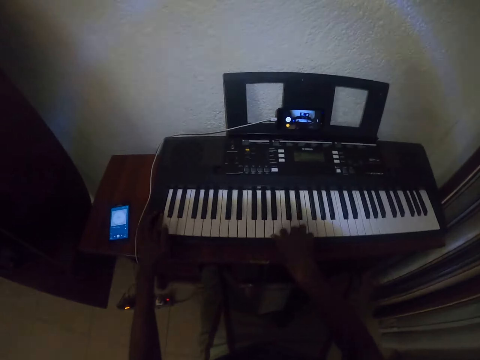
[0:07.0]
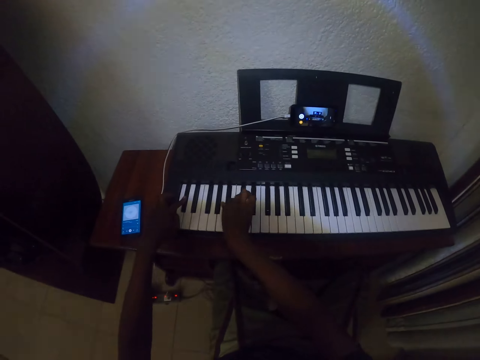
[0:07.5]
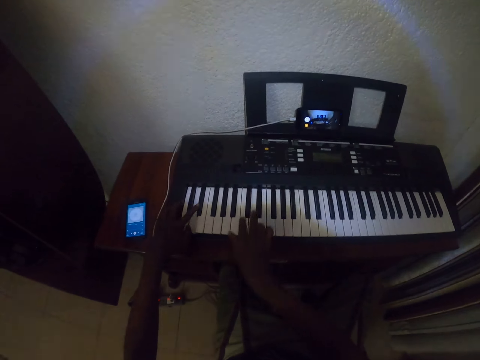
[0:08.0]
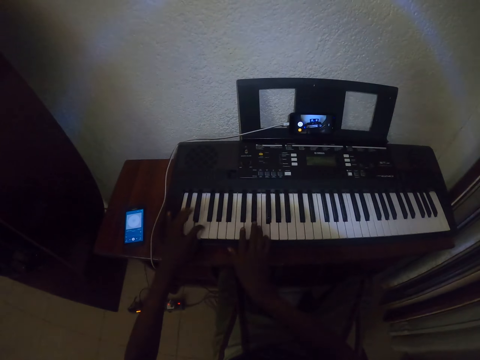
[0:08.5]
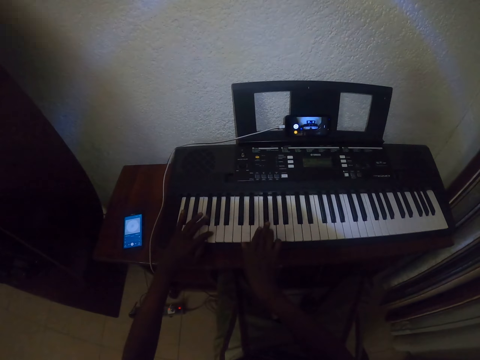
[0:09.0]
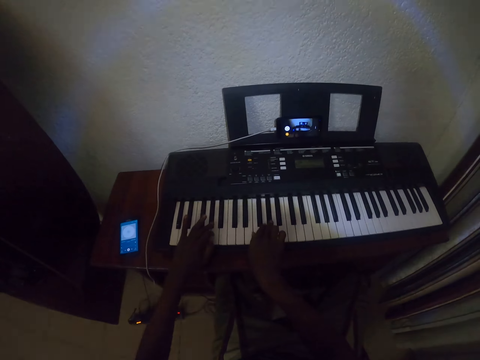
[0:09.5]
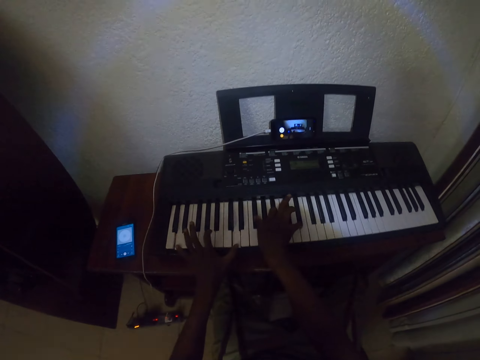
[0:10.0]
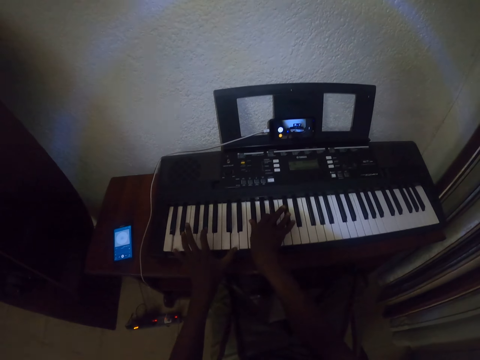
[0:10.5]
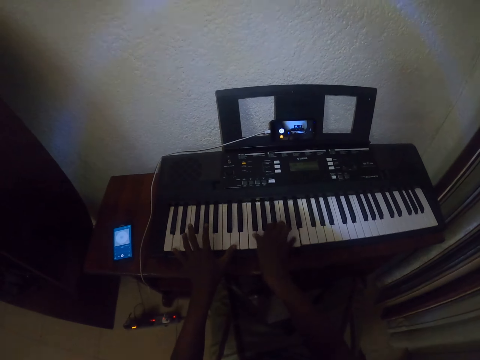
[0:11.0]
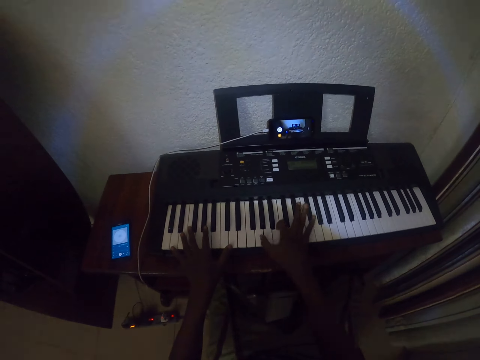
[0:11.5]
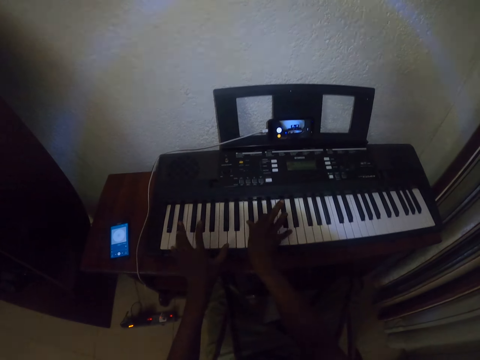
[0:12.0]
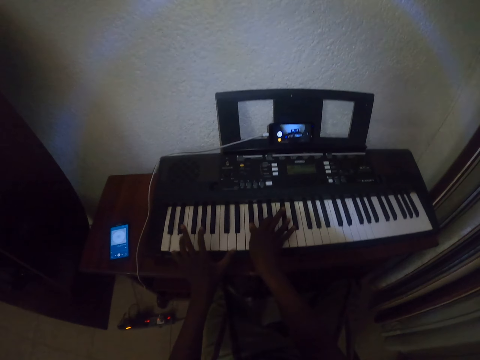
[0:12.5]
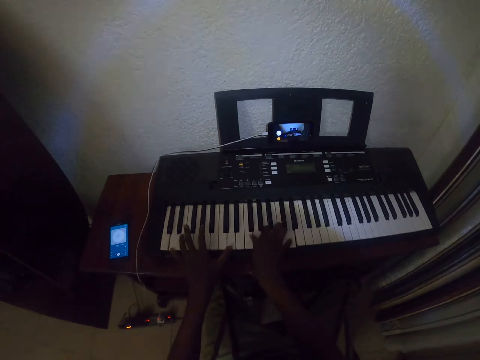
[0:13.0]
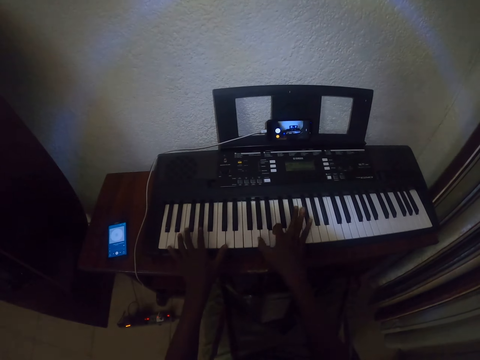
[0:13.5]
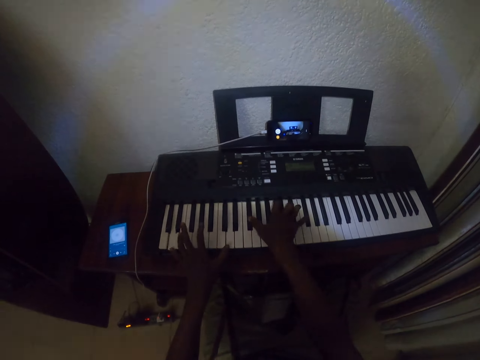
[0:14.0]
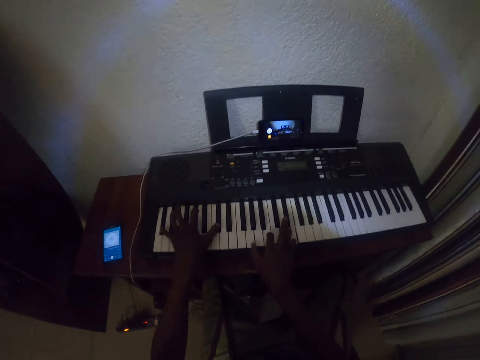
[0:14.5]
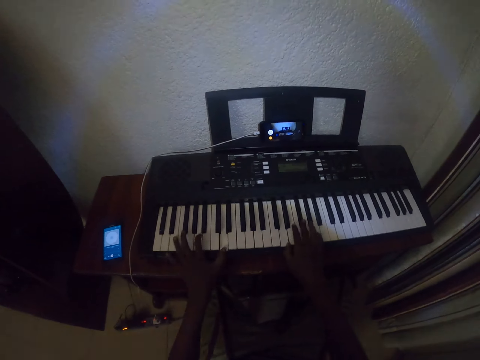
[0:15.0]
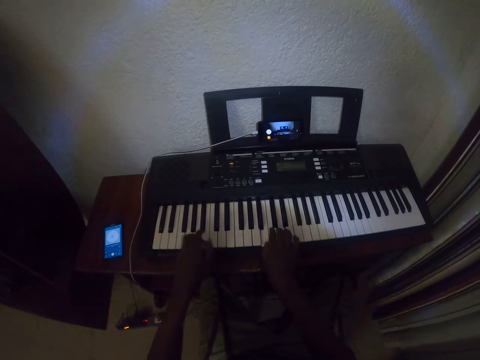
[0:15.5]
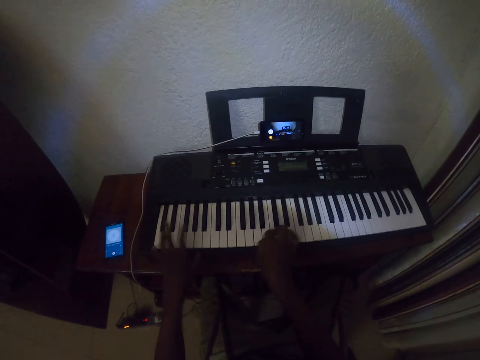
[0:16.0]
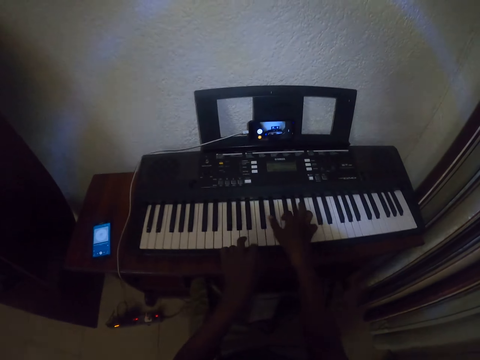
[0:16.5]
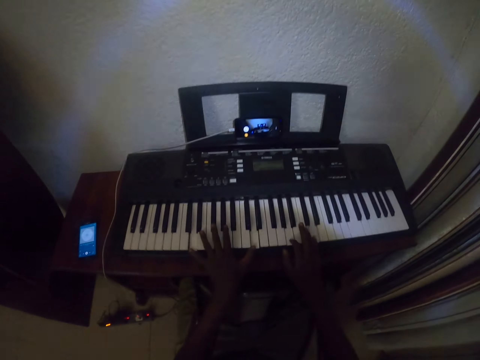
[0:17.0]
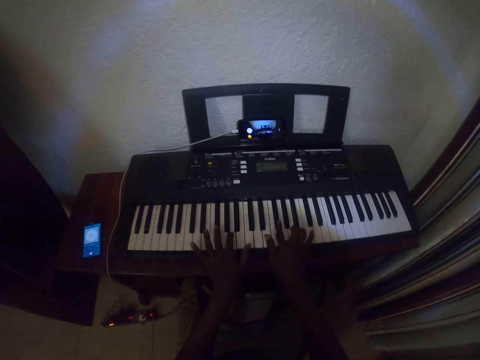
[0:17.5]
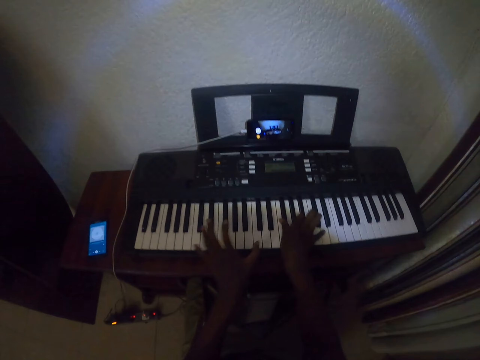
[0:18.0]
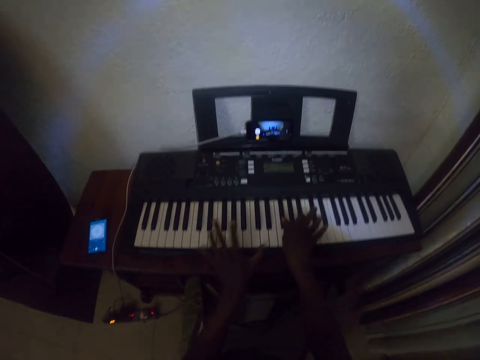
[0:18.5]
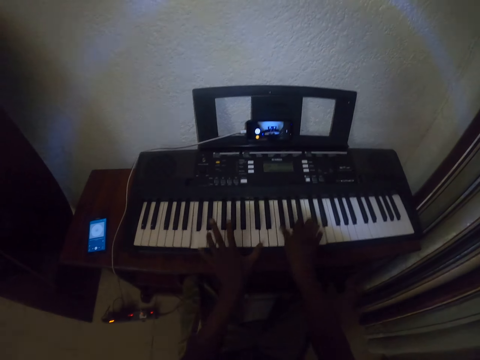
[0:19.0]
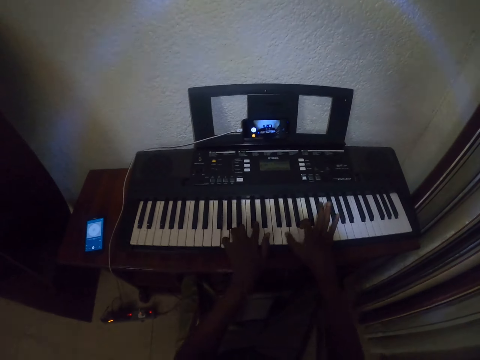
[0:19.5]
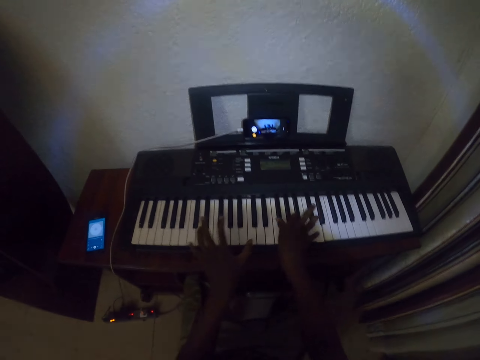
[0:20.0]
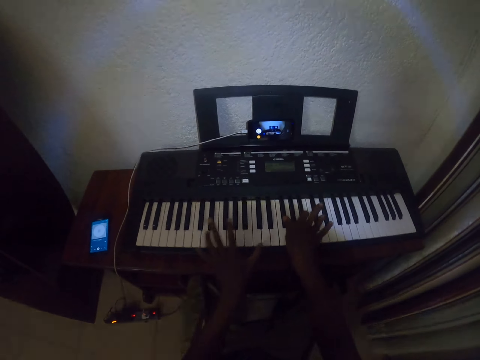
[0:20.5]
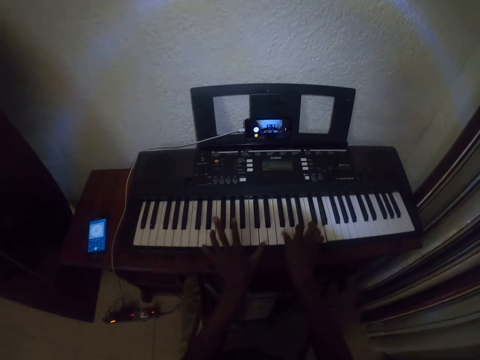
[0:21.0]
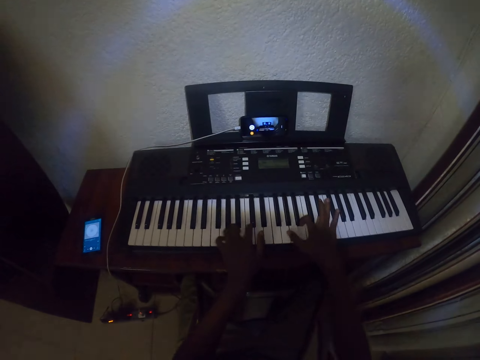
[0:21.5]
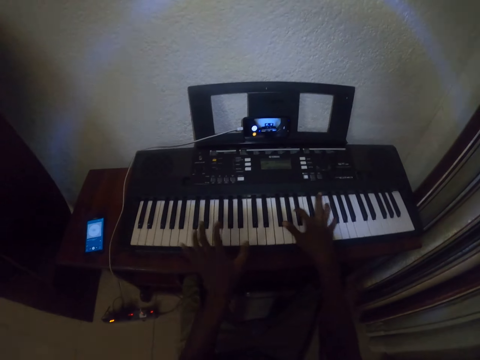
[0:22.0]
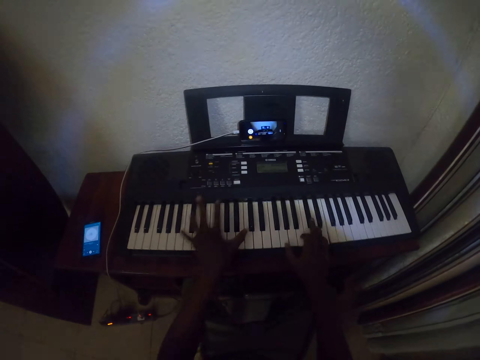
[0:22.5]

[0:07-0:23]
The camera wearer plays the piano with both hands. They play the piano repeatedly.

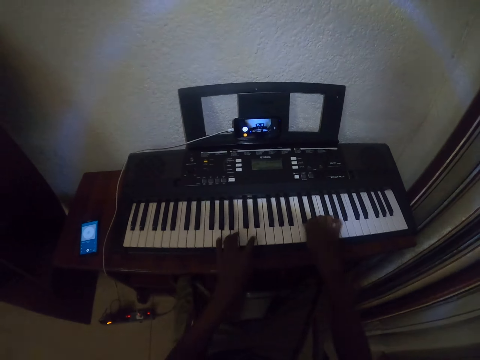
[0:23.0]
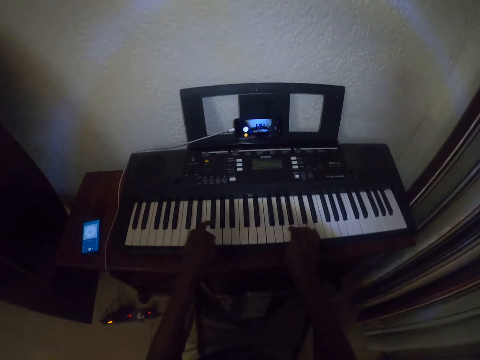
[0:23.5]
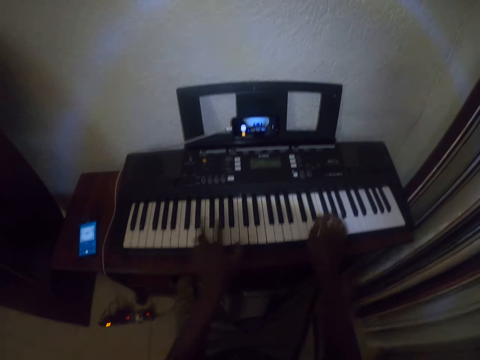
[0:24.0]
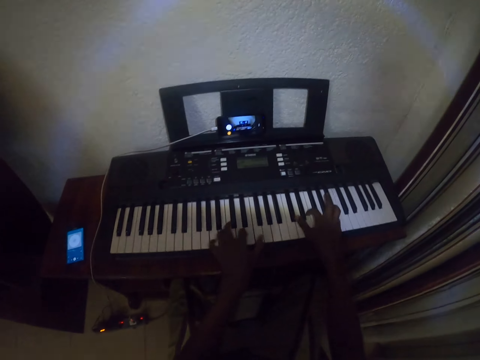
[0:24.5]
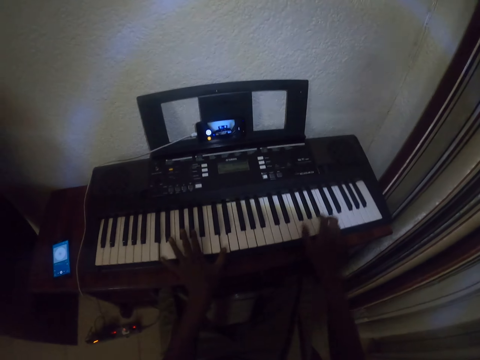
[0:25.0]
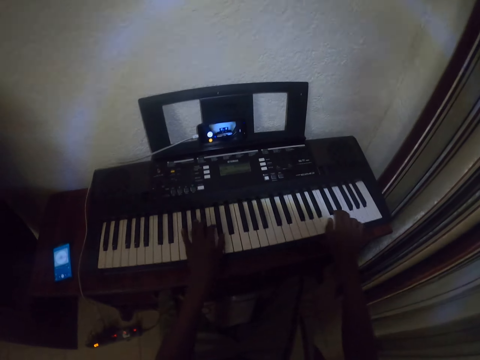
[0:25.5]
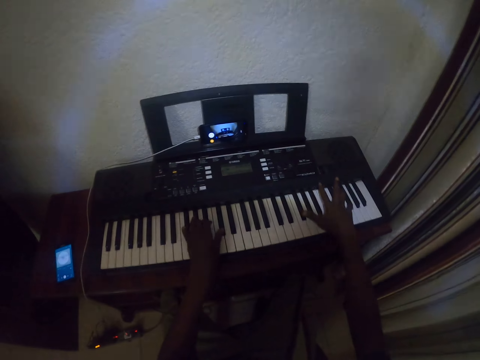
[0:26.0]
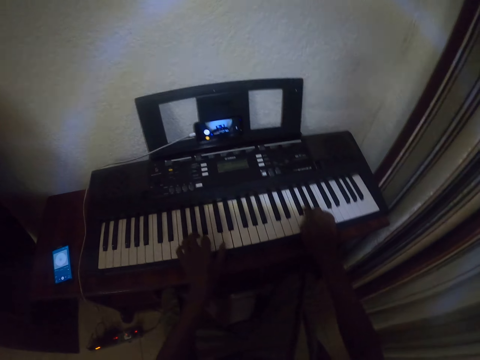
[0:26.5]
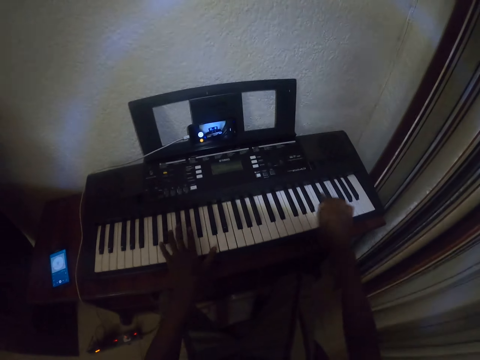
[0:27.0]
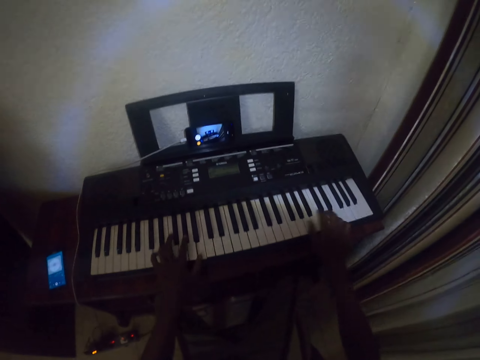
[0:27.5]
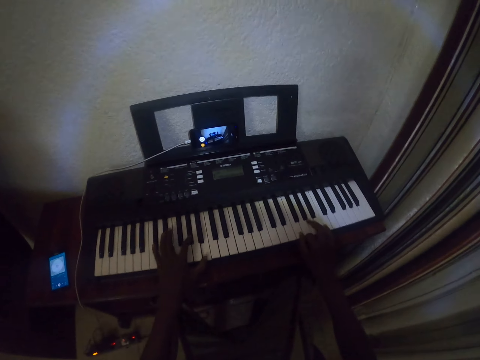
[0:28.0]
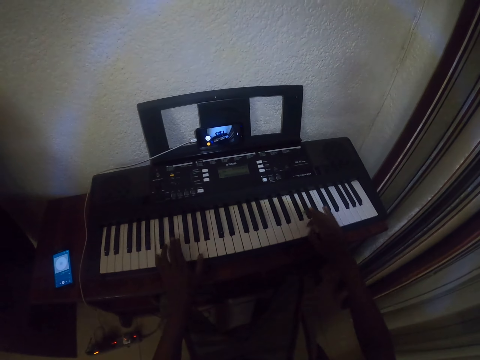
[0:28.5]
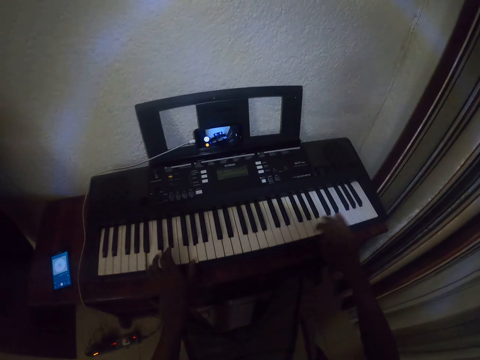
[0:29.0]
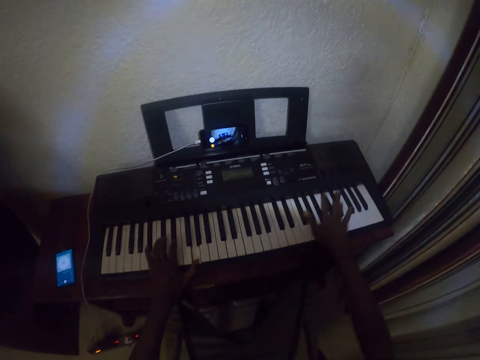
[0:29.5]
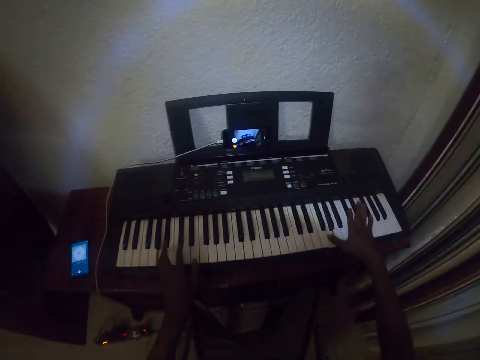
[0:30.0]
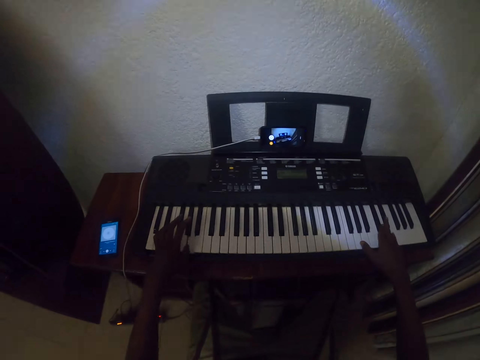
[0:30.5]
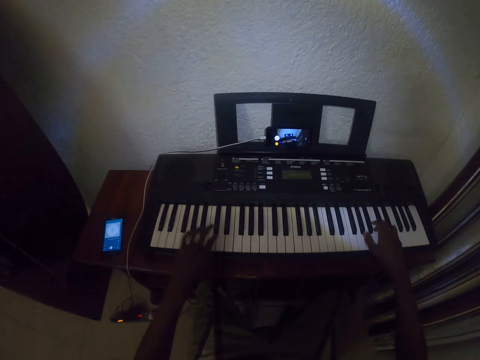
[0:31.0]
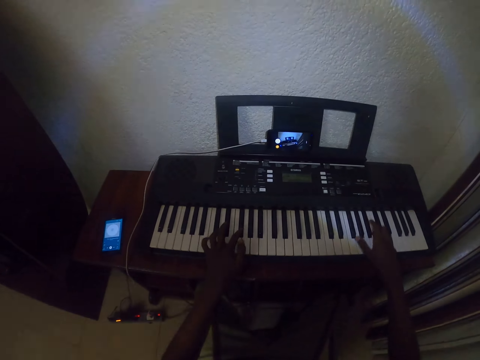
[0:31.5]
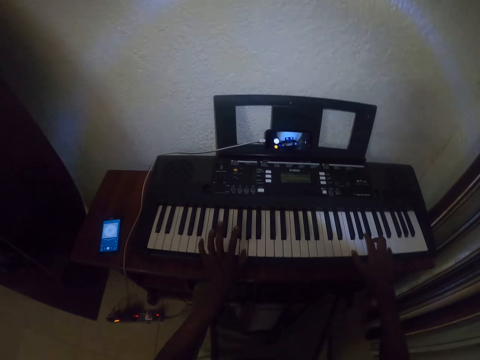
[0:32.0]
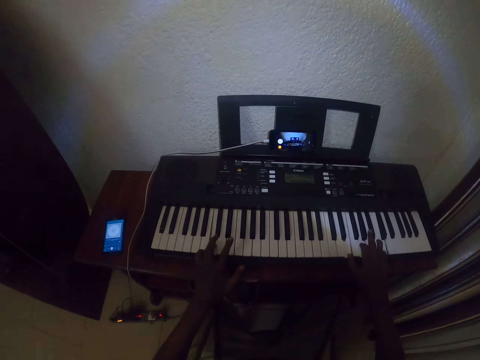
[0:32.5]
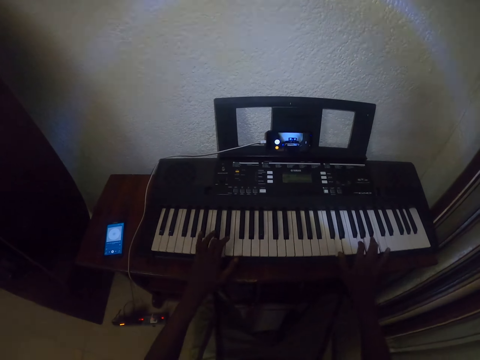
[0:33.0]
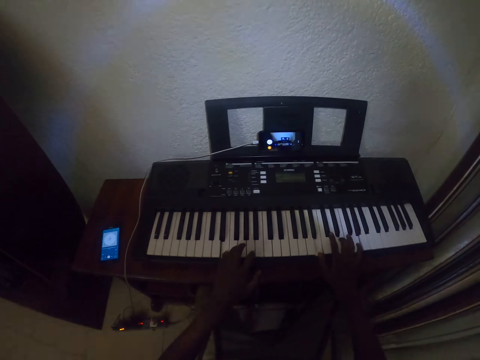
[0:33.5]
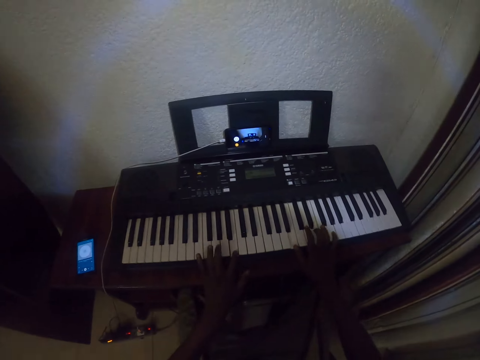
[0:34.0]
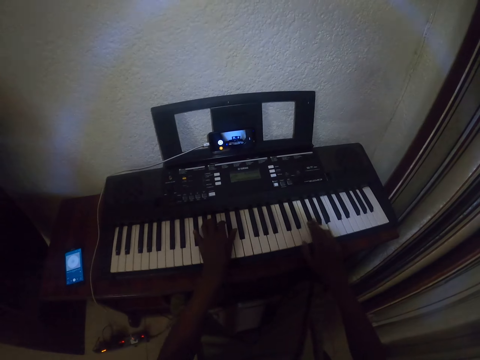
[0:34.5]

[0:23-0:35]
The camera wearer plays the piano with both hands. They play the piano repeatedly.
